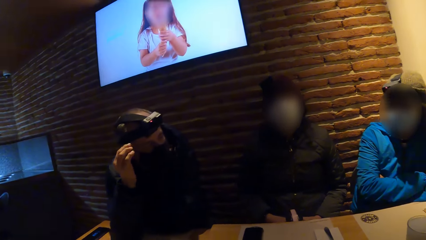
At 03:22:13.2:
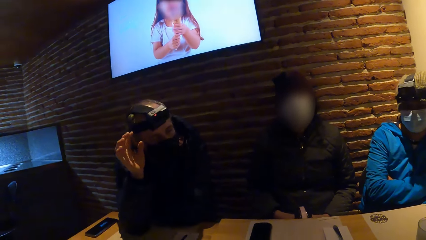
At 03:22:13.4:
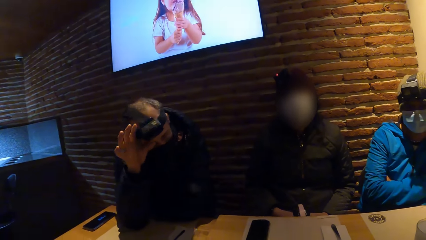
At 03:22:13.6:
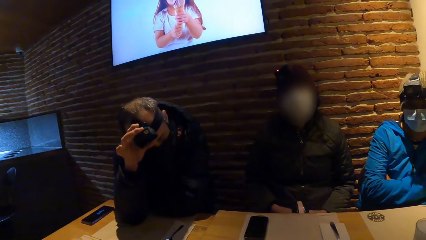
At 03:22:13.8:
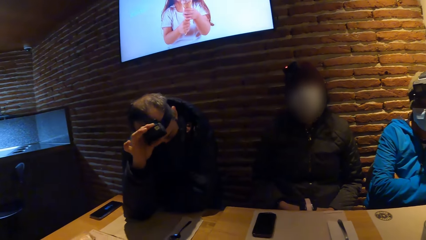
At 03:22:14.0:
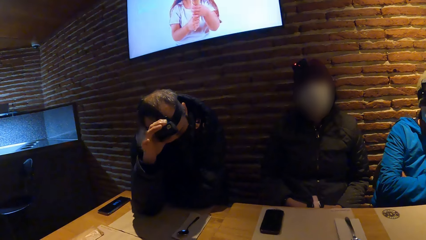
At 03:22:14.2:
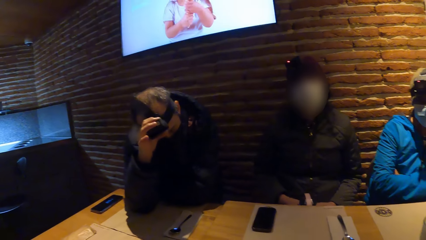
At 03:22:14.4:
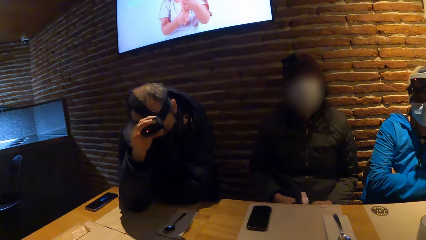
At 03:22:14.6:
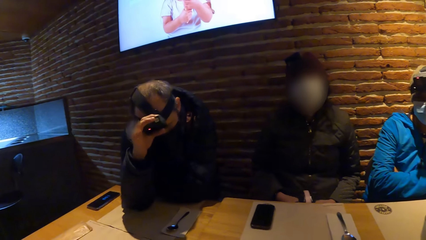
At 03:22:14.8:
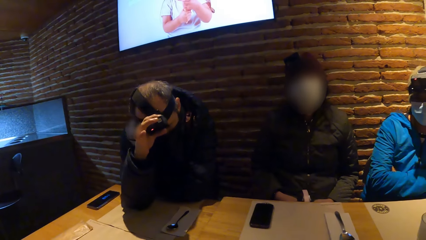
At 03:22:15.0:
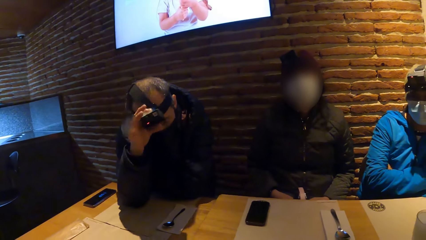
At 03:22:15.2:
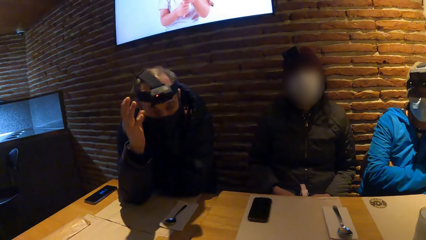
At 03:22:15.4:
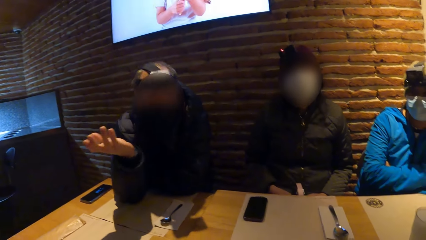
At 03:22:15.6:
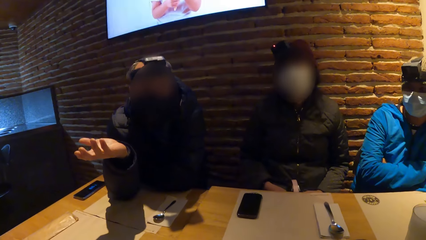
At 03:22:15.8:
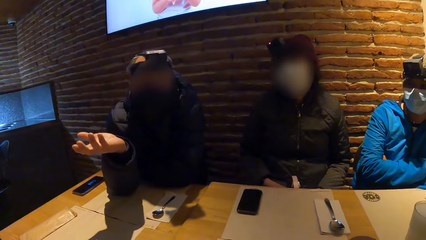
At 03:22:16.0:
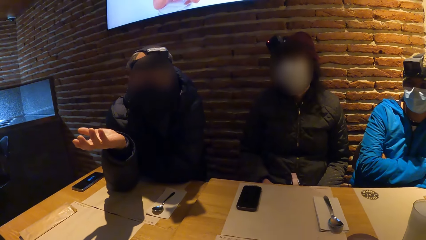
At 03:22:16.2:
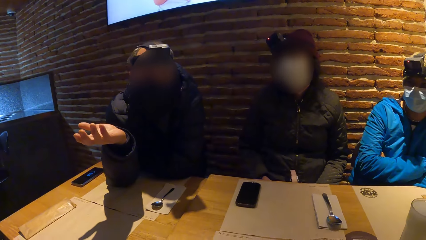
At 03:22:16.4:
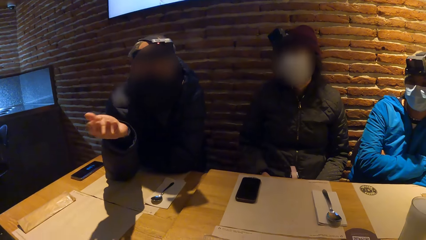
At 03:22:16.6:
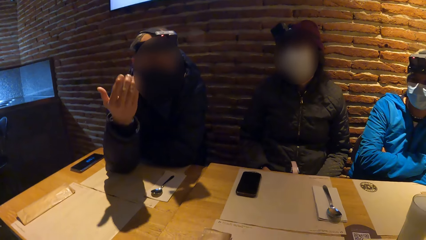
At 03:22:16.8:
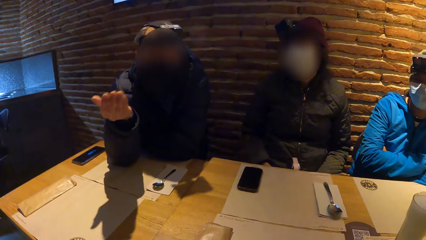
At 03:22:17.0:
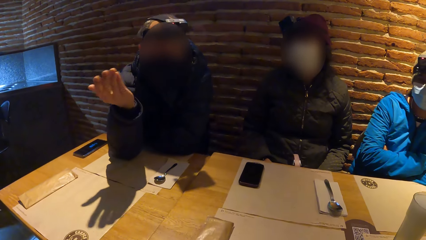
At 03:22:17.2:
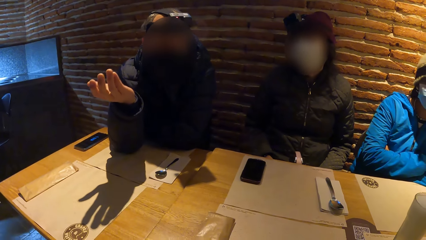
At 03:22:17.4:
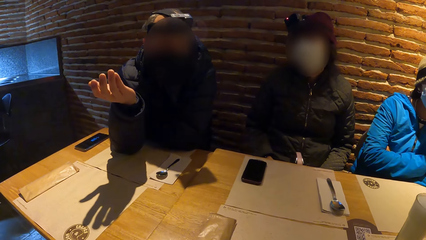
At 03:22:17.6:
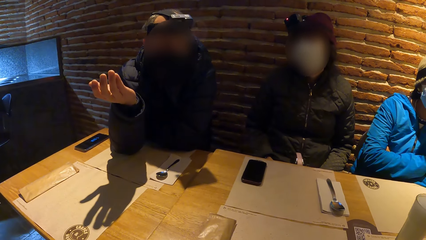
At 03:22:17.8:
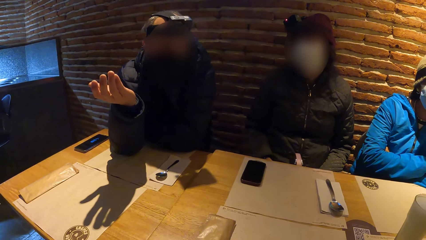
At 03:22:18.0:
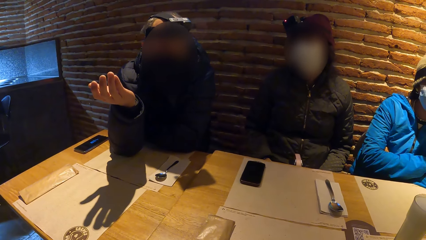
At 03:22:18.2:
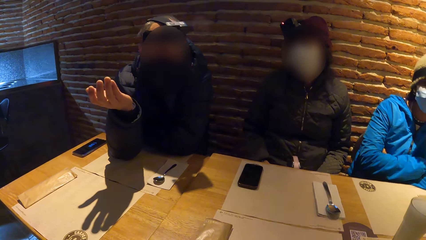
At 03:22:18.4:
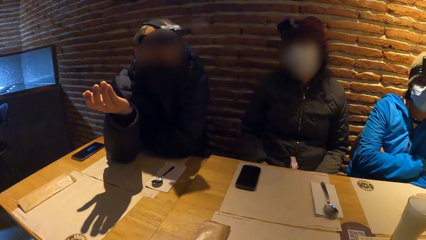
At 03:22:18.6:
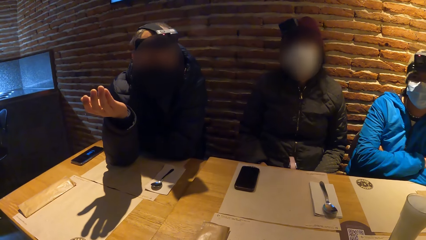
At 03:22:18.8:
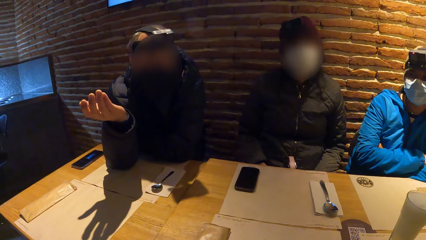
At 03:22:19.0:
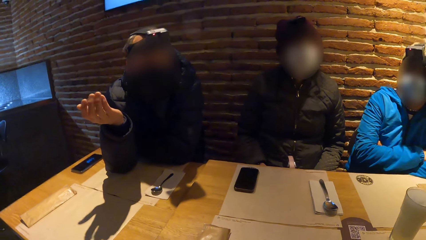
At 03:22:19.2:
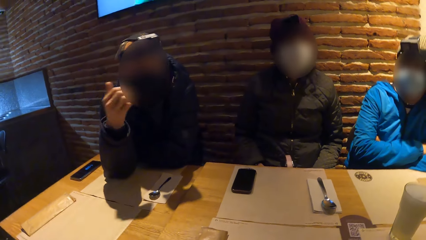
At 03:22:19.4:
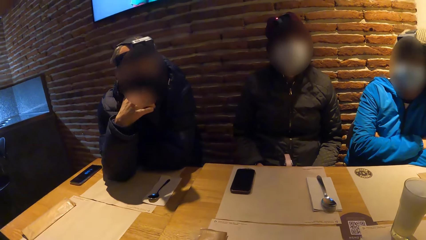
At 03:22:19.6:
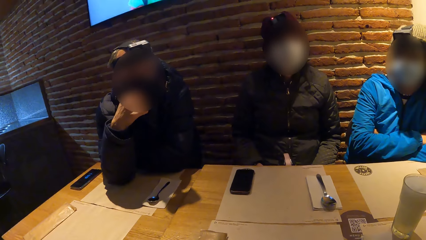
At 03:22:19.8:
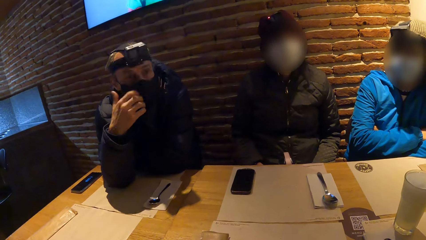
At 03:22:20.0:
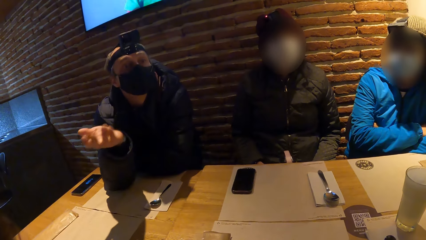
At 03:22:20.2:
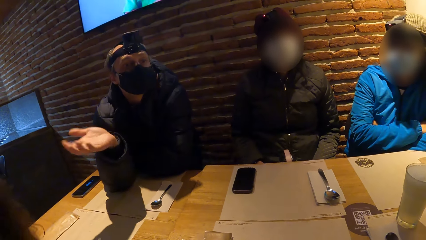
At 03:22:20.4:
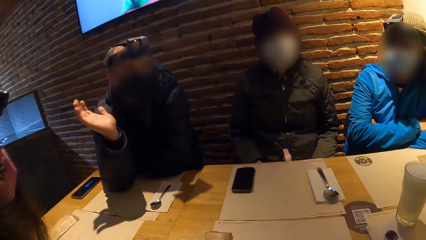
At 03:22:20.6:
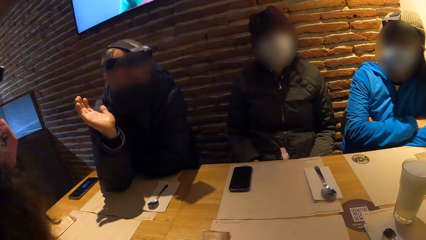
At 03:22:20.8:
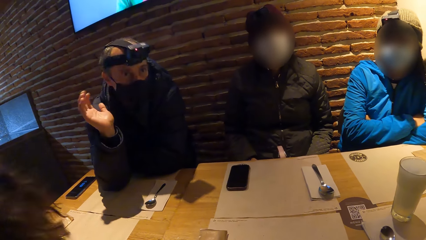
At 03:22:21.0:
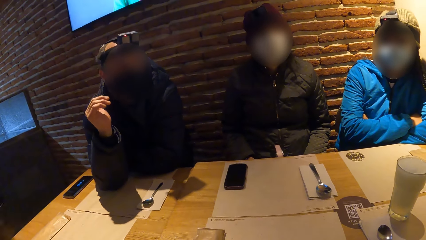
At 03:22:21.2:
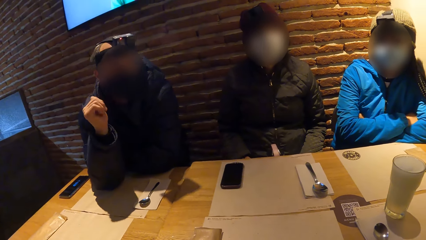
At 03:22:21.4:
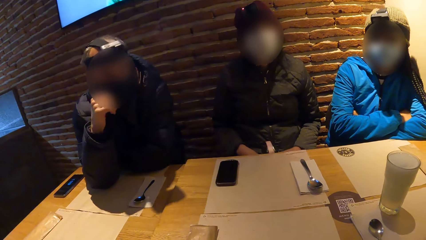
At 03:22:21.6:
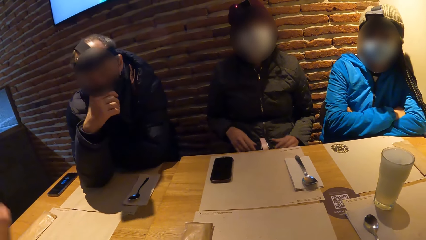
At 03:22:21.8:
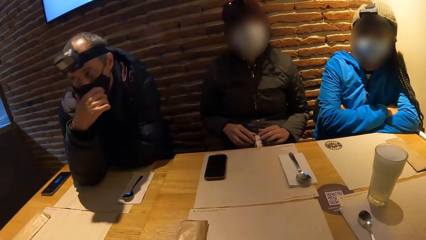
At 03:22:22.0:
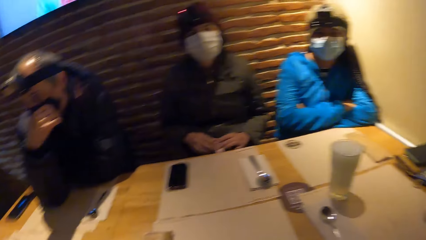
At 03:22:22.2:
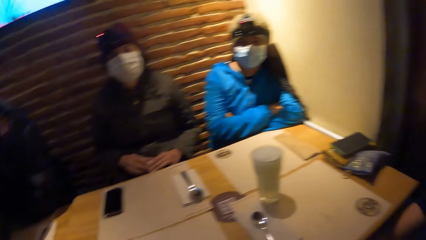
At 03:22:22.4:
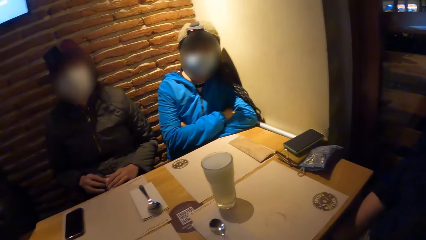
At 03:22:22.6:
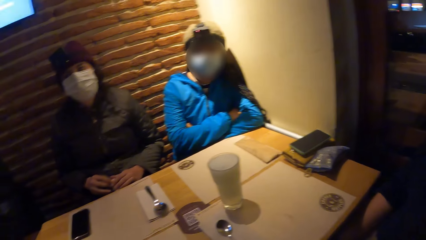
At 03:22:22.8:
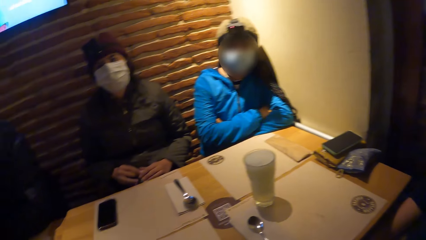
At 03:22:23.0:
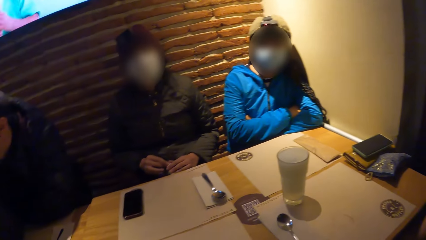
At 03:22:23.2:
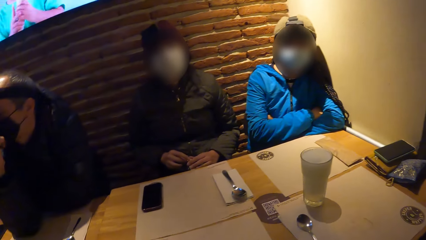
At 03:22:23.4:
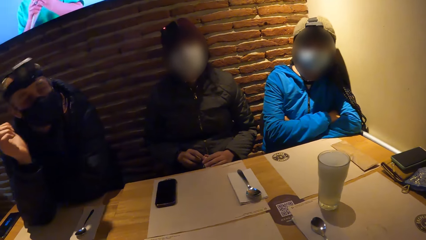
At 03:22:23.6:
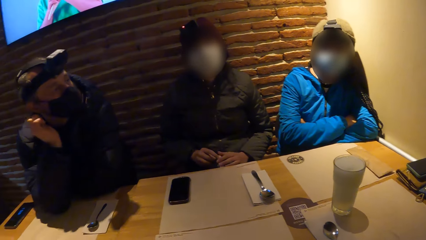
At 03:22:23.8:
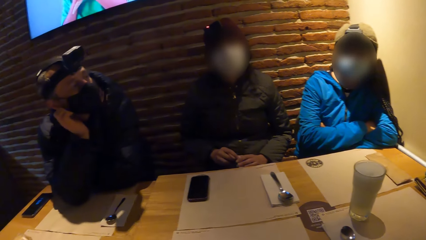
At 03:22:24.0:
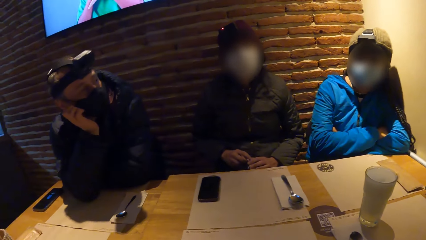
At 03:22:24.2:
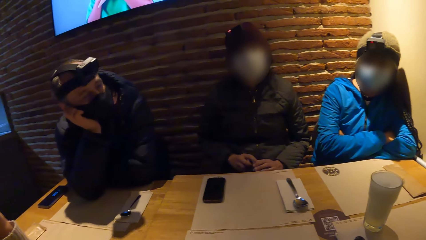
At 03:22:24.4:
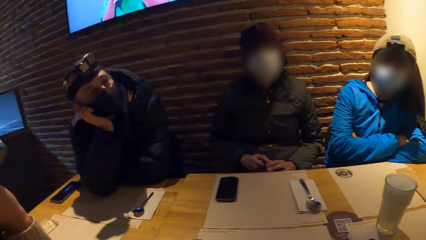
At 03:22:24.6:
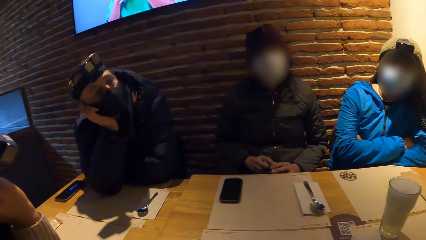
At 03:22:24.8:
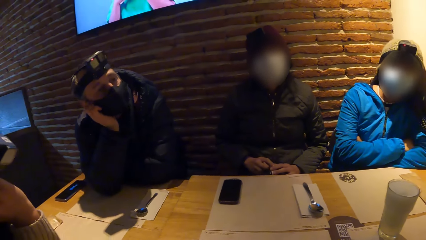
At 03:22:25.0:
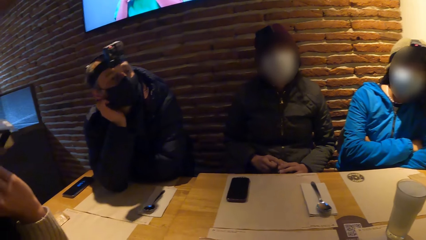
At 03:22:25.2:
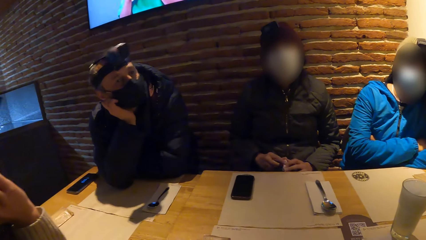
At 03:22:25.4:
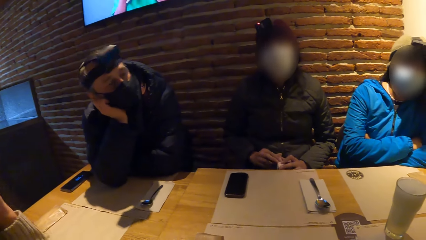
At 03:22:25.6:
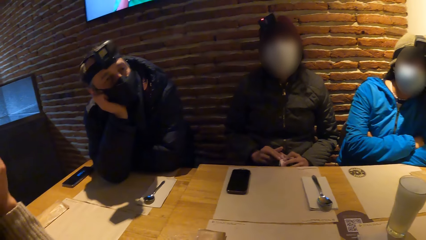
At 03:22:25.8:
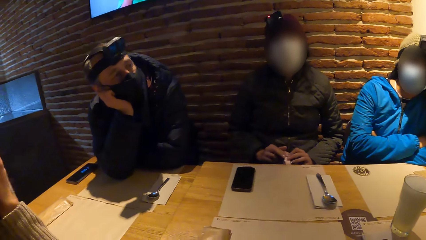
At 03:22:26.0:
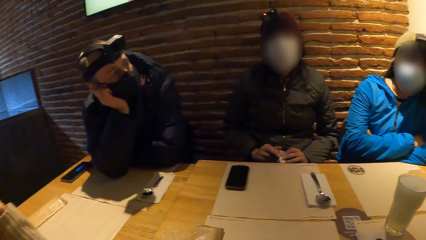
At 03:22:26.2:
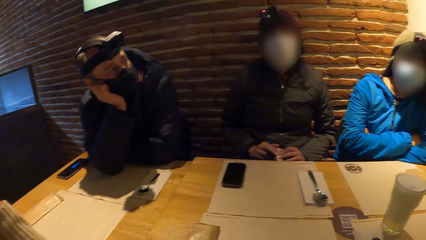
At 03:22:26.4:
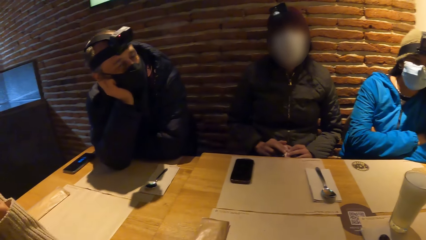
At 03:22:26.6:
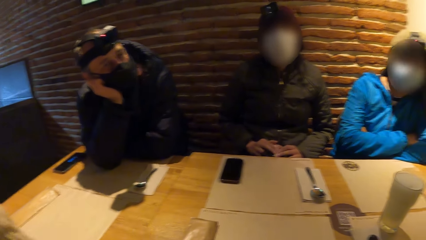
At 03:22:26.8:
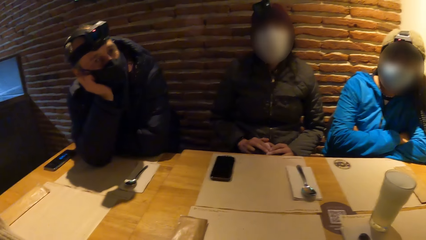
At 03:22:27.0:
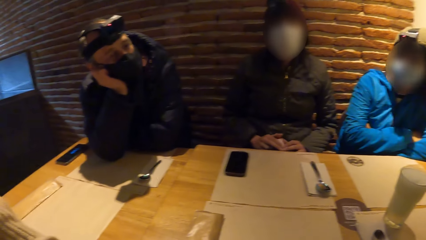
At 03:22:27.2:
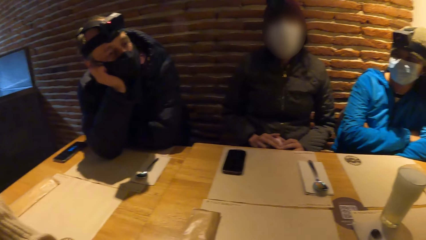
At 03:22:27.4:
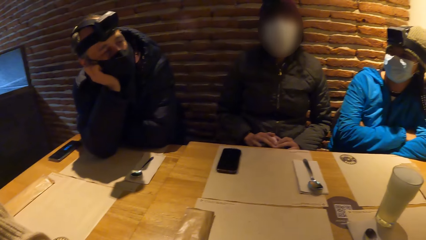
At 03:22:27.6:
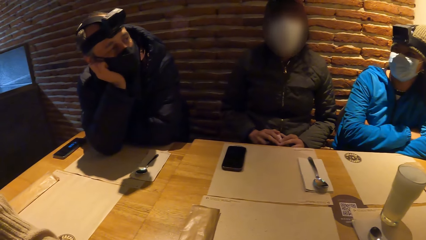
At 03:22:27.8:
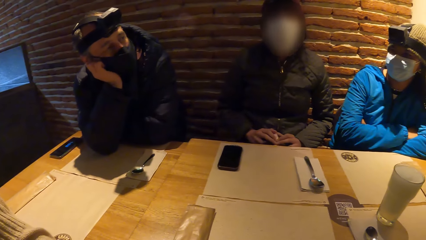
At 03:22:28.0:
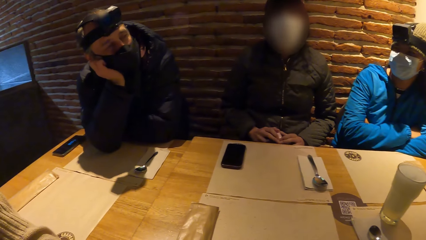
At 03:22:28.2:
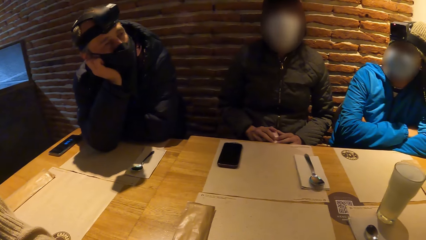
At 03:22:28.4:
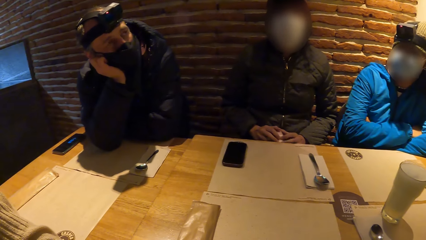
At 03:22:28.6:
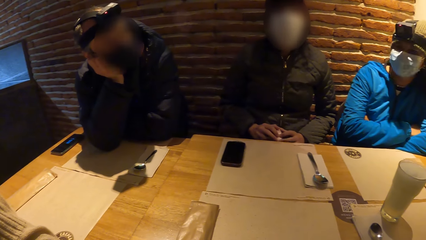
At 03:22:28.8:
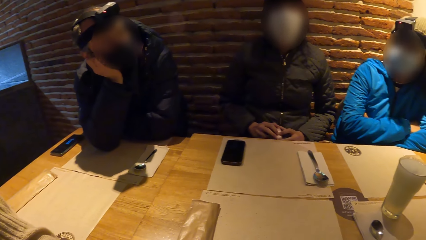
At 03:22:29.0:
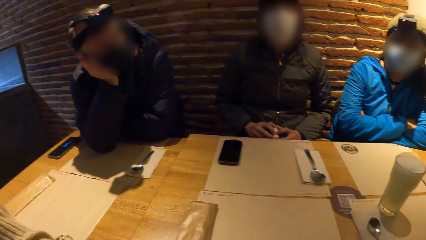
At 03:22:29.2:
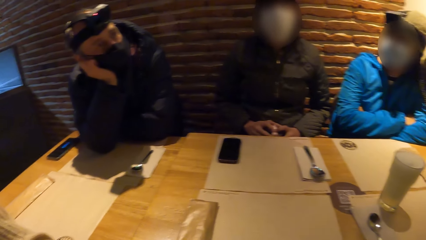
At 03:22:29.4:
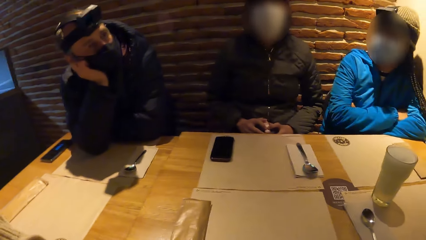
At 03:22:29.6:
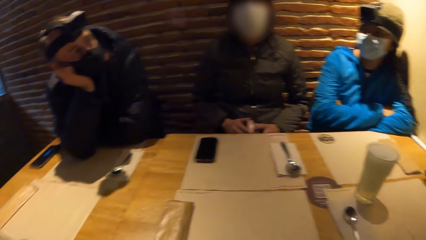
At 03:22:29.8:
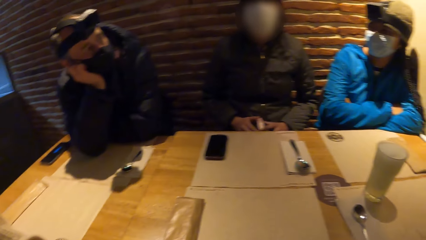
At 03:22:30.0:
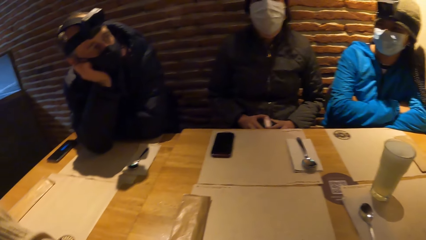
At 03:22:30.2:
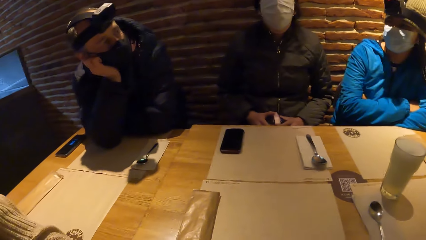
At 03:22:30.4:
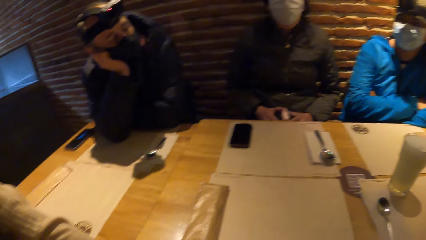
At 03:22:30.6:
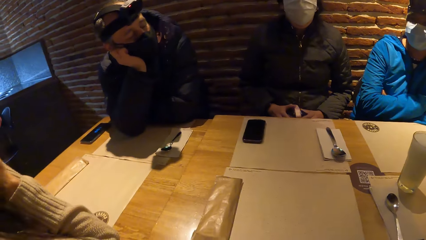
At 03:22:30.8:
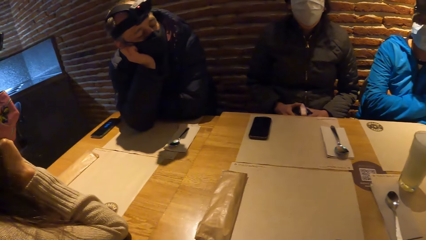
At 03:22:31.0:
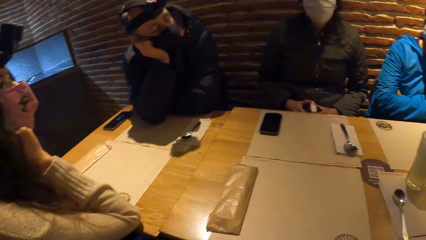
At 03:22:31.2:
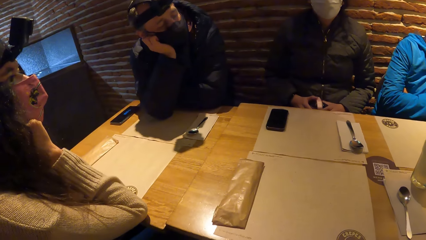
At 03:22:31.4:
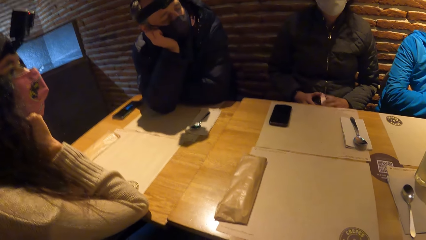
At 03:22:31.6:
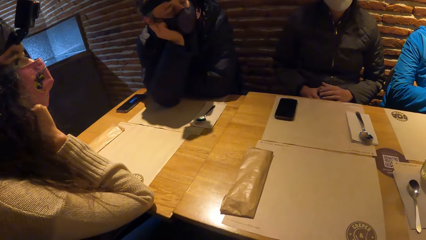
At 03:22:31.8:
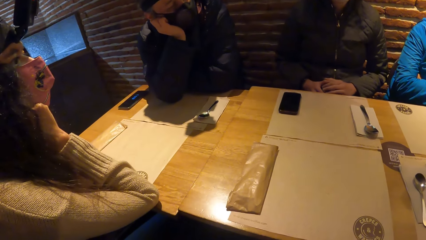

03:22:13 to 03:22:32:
The man adjusts the camera on his head with his right hand. The man interacts with the camera wearer. The man interacts with a girl. The camera wearer looks around. The woman interacts with the man.
